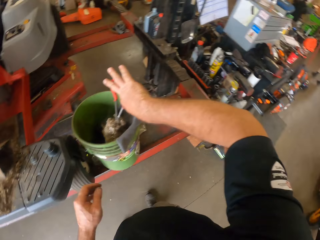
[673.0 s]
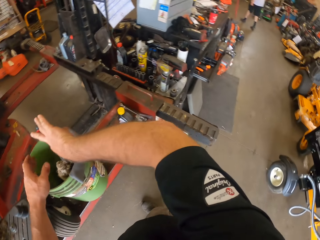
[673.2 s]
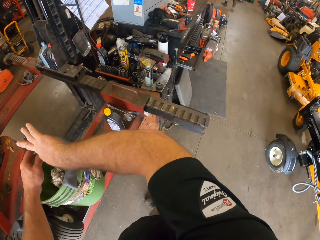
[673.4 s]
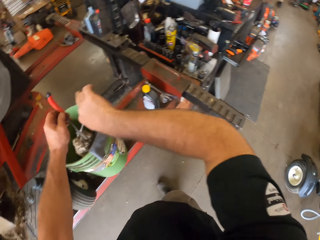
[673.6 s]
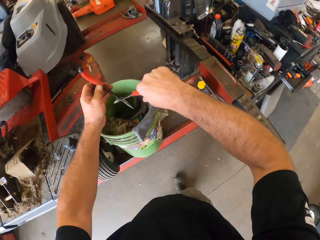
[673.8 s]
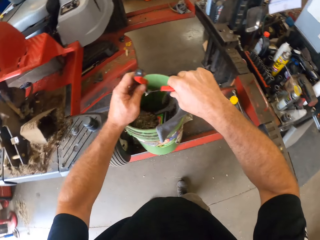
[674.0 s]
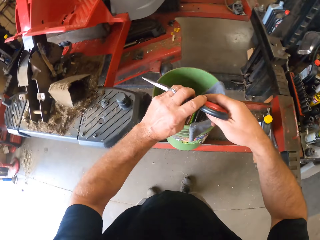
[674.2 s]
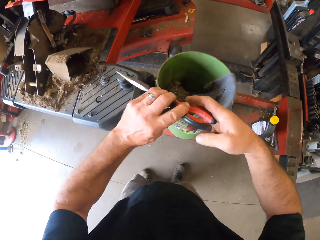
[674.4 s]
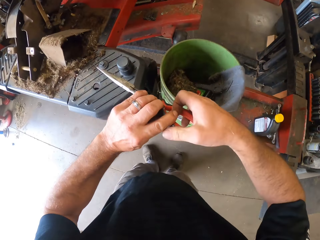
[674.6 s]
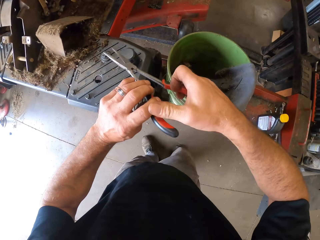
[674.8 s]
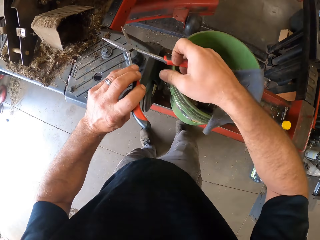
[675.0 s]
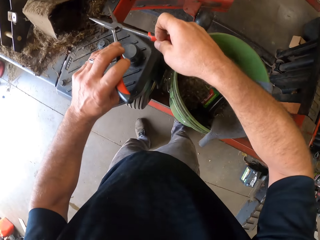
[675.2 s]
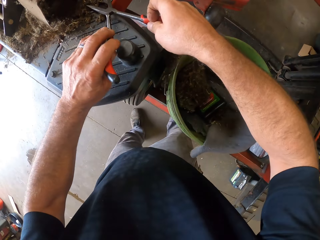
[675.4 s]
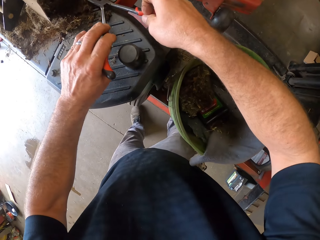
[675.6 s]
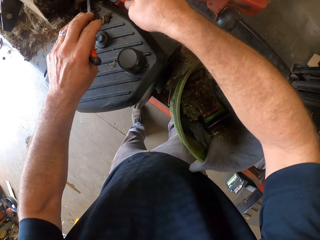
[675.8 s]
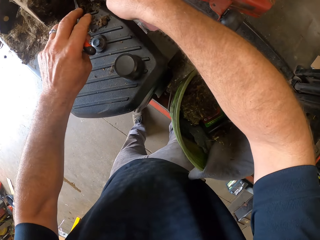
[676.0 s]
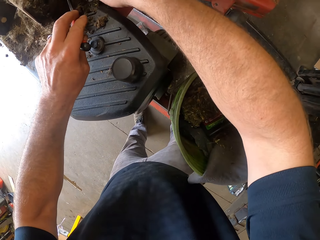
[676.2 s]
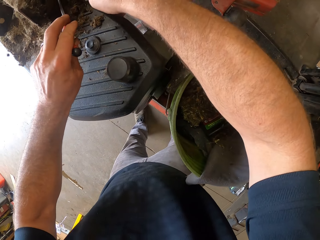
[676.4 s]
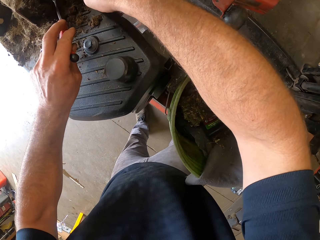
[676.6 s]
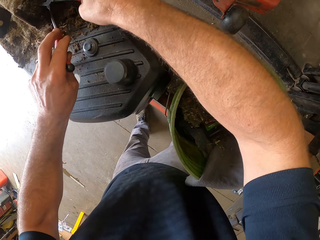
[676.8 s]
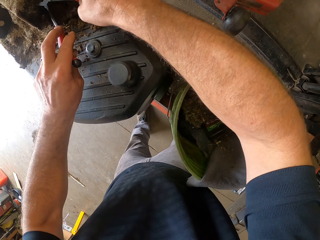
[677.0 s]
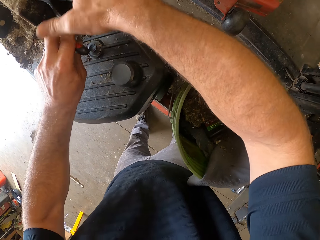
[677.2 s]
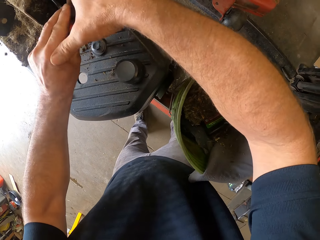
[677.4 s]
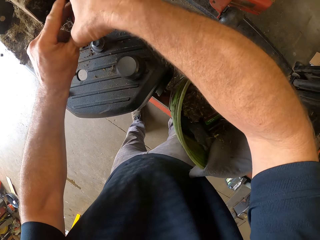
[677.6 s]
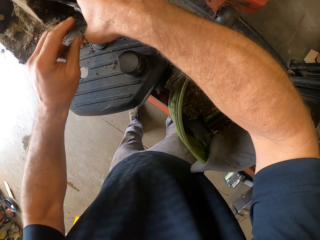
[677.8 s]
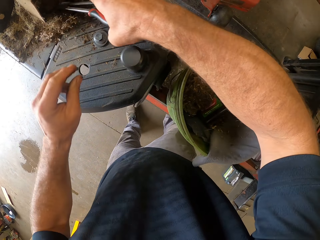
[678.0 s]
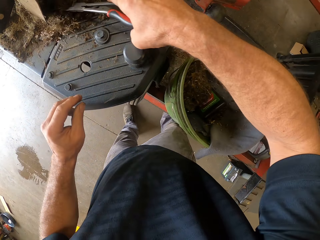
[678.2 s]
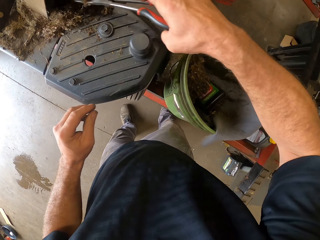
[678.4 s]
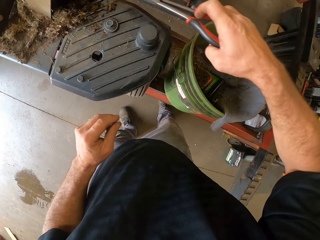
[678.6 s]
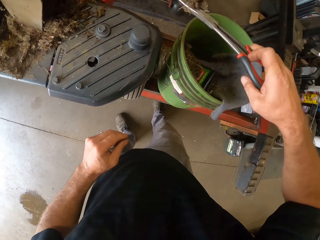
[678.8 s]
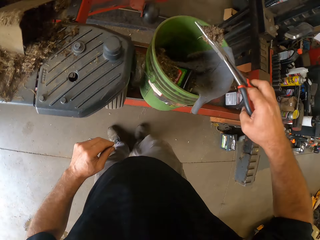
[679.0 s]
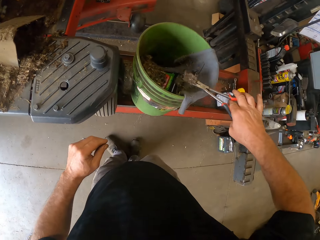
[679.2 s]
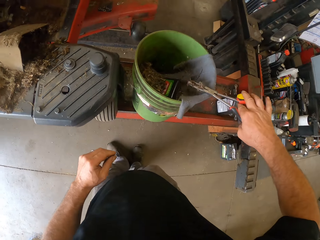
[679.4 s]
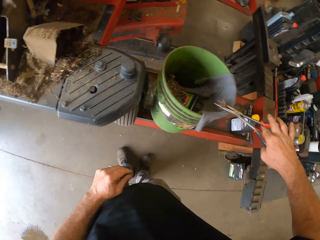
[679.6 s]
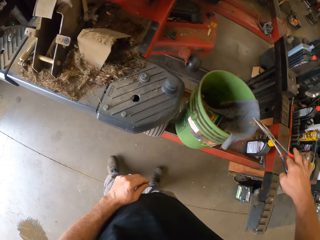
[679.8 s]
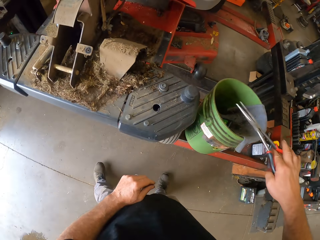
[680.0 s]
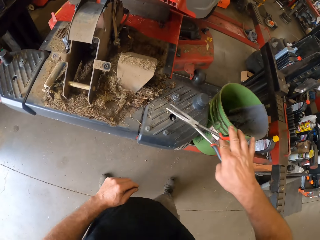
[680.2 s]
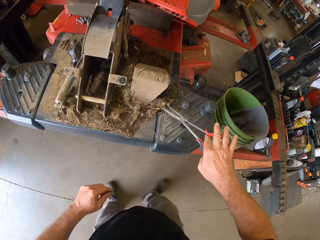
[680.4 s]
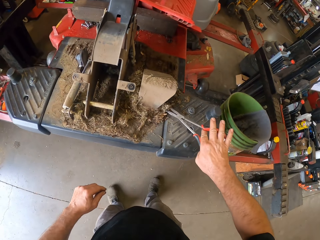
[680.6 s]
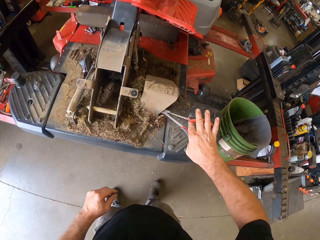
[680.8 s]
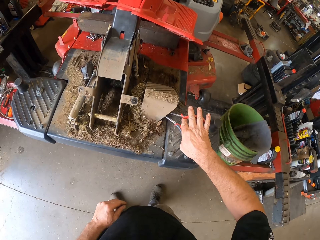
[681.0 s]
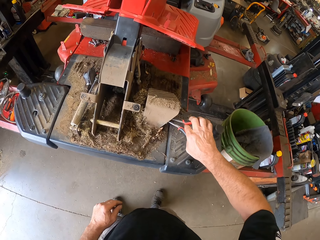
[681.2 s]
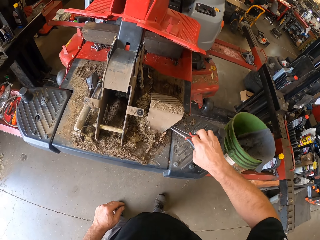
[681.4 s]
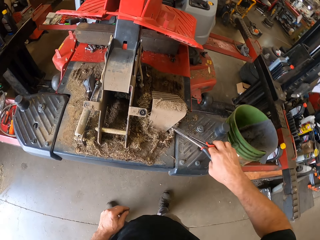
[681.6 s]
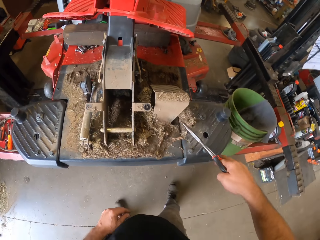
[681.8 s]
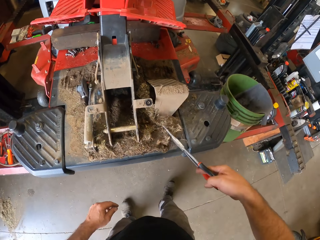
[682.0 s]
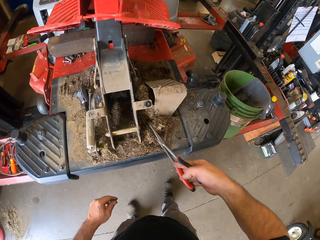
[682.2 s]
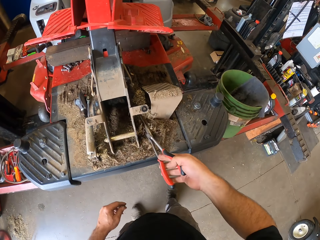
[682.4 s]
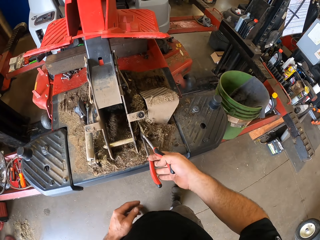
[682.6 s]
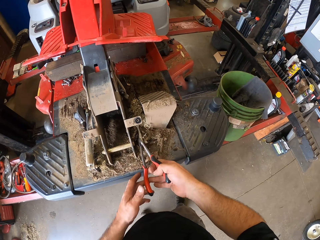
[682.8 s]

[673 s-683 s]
The camera wearer looks around. He packs sand from the machine with the shears in his right hand. He places the sand in the shears into the bucket on the workbench. He packs sand from the machine with the shears in both his hands.

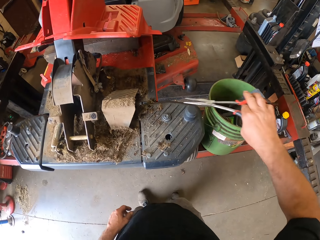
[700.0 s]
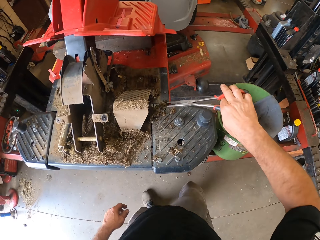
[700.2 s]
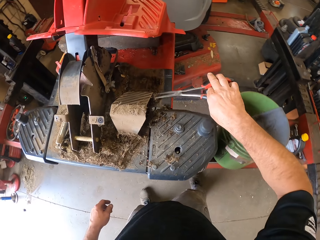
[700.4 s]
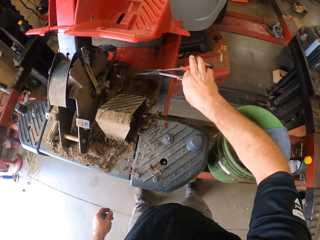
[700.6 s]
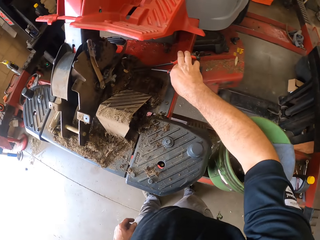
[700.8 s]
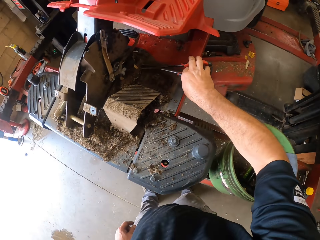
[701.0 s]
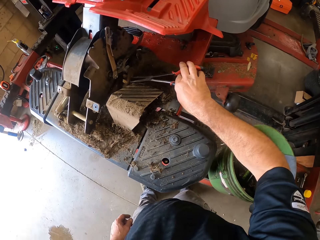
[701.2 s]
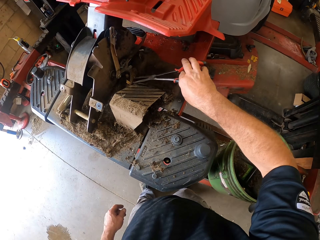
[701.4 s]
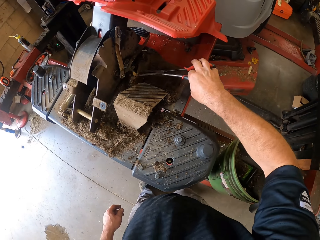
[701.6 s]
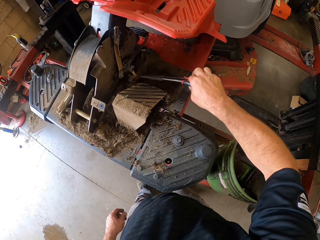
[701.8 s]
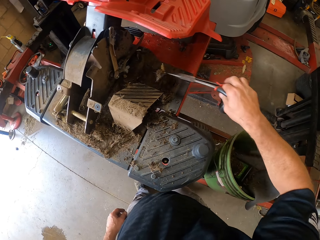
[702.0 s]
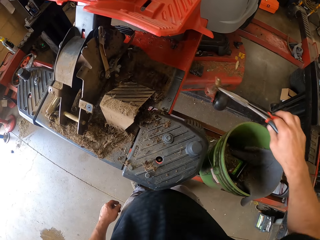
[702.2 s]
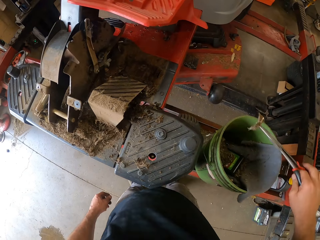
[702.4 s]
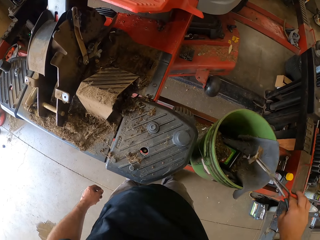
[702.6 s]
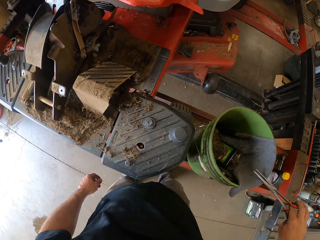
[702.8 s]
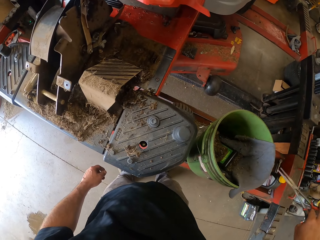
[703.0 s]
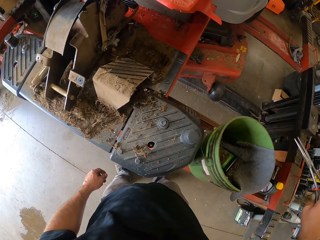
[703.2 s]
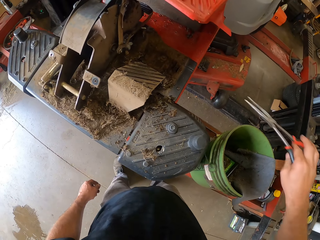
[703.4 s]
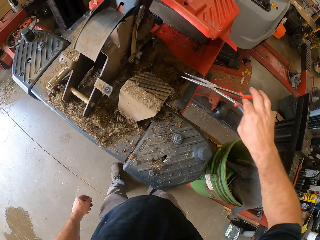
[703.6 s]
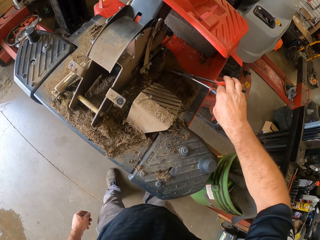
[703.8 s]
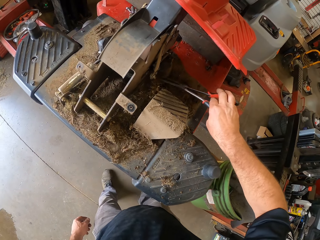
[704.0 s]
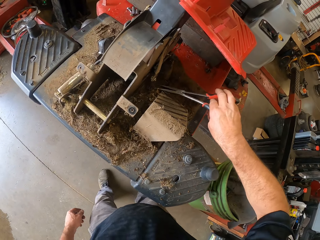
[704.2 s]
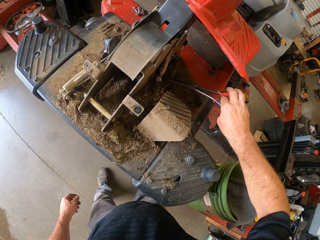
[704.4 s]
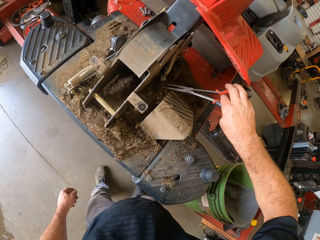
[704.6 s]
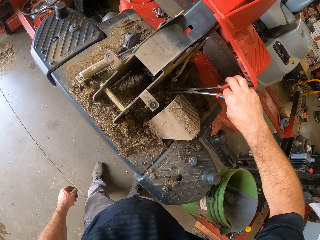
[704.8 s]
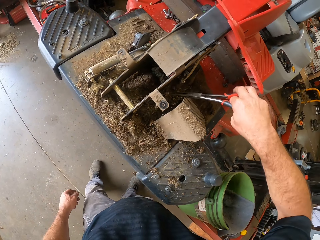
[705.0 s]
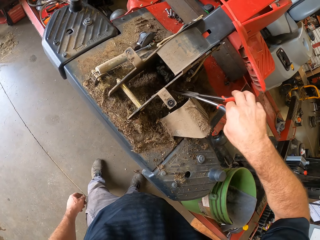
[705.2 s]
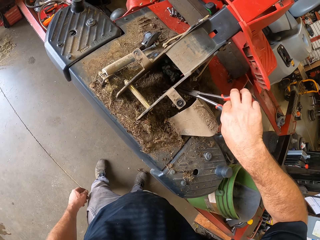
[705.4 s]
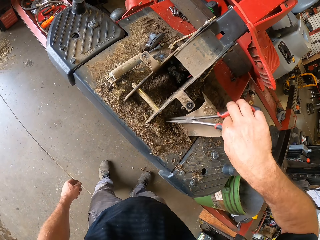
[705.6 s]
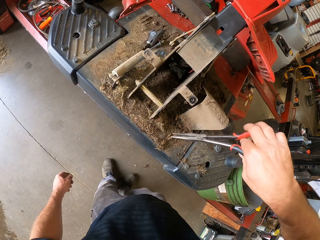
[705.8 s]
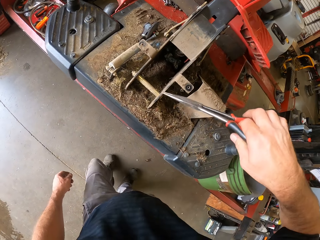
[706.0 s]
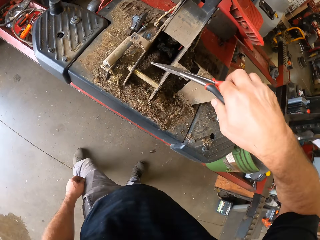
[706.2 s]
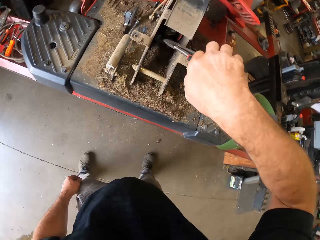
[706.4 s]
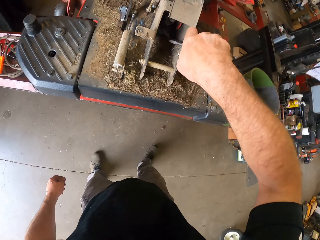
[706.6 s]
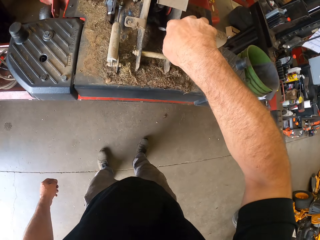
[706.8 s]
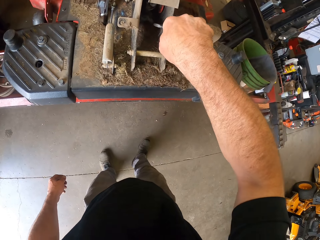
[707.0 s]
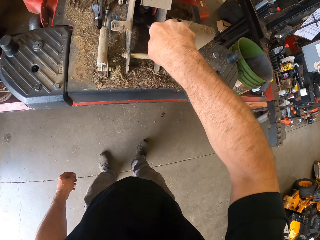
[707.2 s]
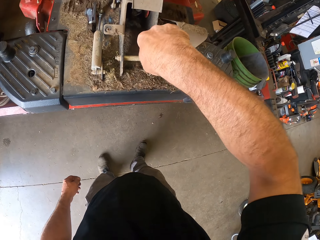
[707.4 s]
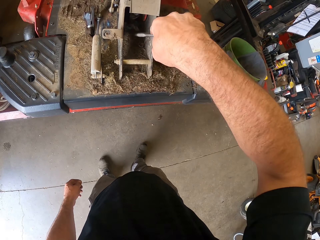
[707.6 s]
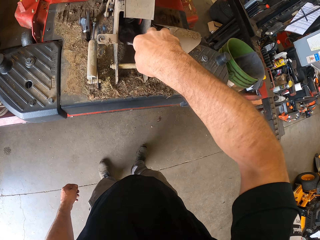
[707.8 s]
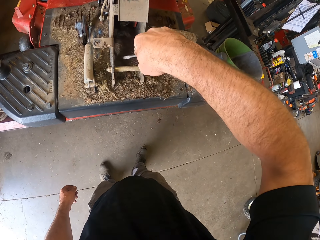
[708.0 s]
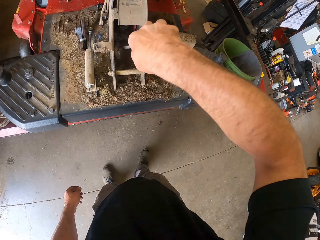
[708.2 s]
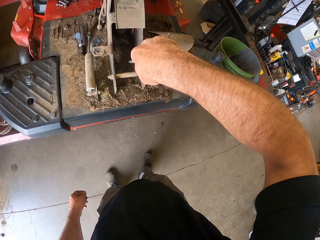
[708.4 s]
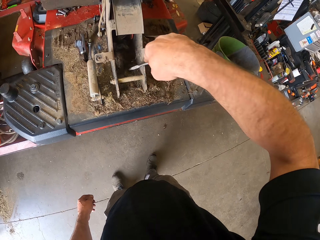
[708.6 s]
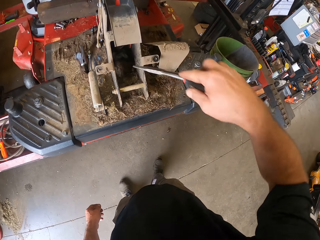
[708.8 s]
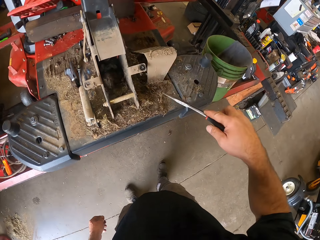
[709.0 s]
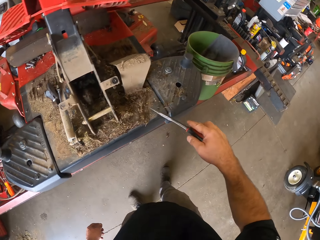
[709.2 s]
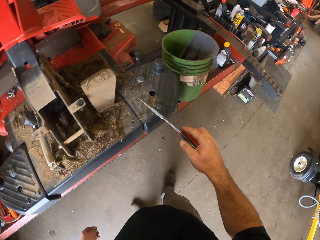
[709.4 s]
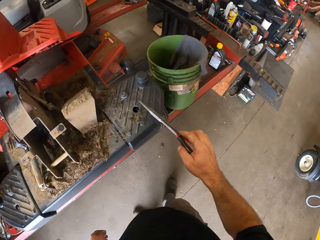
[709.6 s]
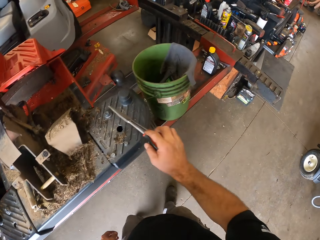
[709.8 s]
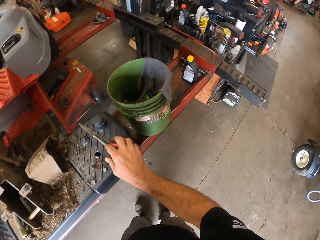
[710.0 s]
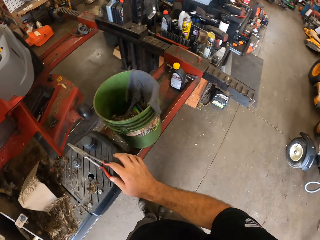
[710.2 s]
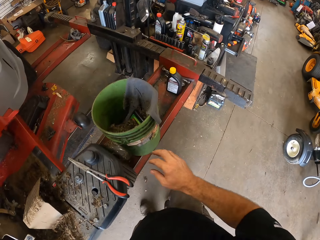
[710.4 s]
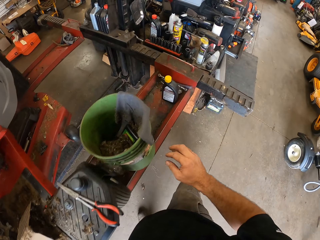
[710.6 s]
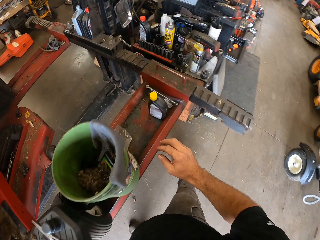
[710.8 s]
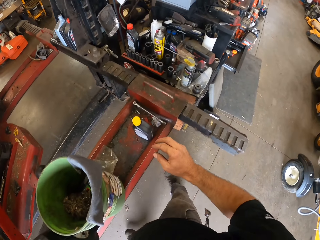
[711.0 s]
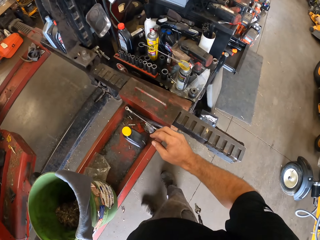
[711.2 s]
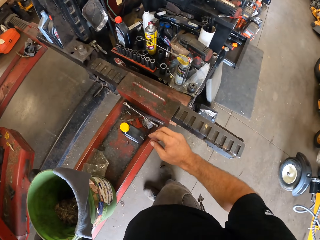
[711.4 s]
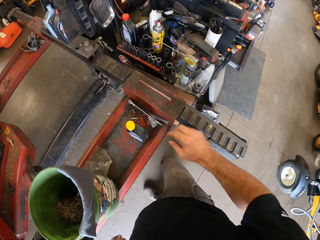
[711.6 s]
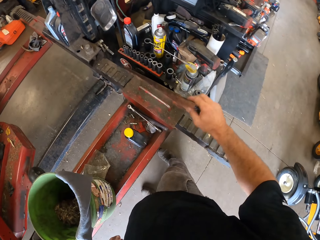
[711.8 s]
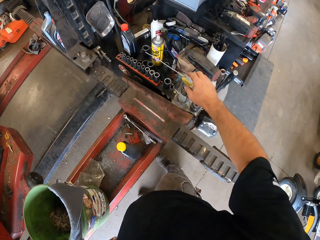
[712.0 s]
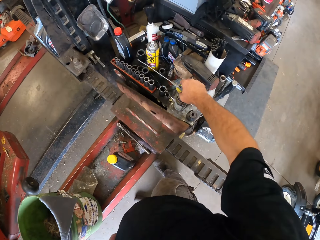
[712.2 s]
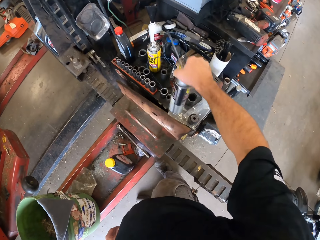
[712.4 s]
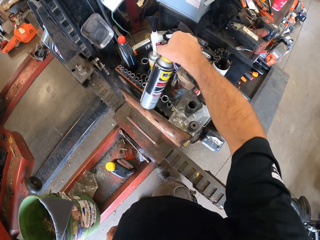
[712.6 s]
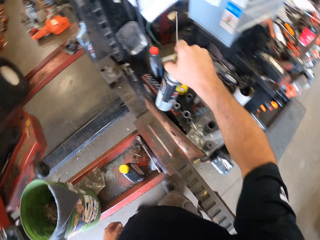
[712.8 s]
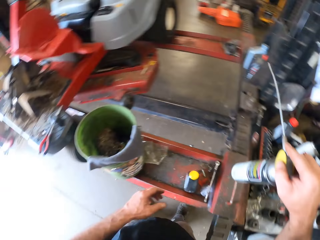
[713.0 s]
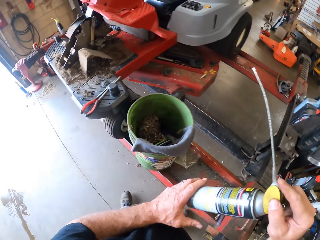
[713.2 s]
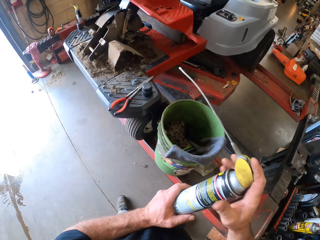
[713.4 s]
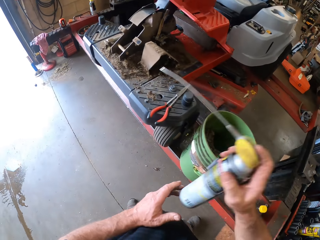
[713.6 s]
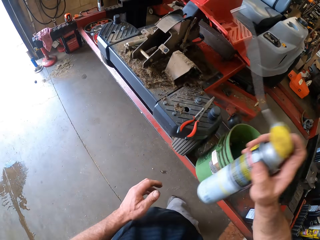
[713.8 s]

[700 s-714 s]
The camera wearer packs sand or trash from the machine with the shears or pliers in both his hands. He places the sand in the shears into the bucket on the workbench. He scrapes the machine with the shears in his right hand. He picks trash with the pliers. He places the shears on the machine. He picks up a can from the table with his right hand.
